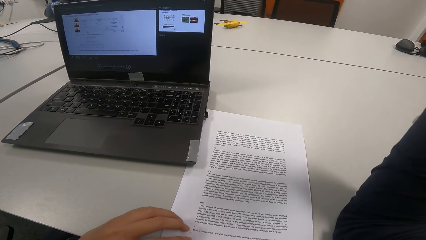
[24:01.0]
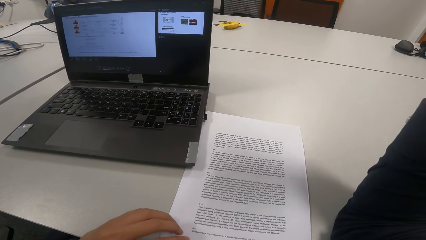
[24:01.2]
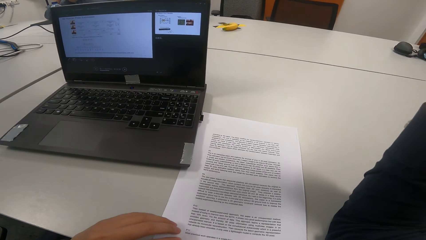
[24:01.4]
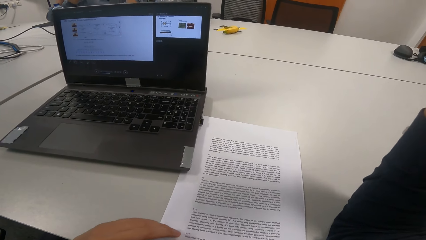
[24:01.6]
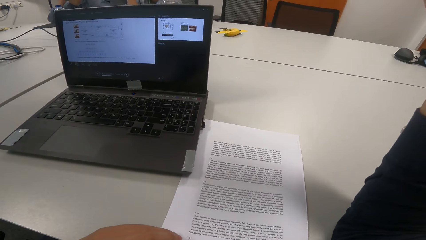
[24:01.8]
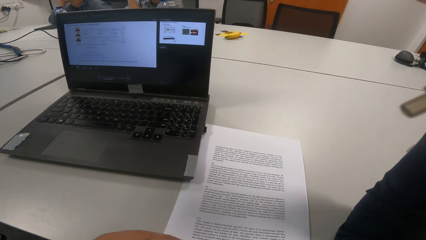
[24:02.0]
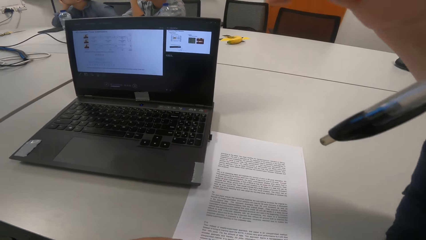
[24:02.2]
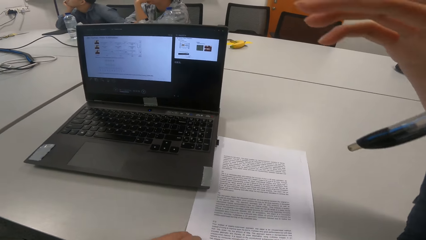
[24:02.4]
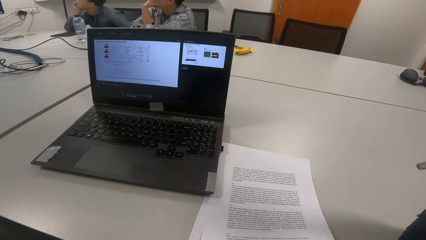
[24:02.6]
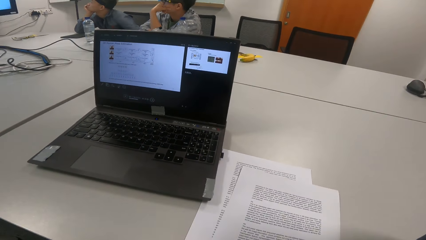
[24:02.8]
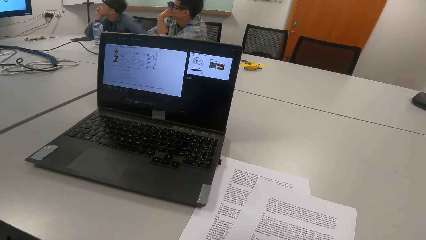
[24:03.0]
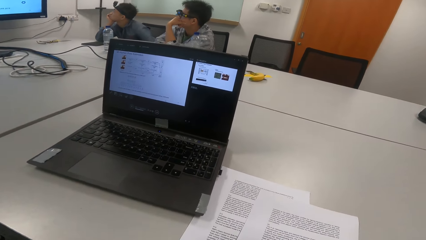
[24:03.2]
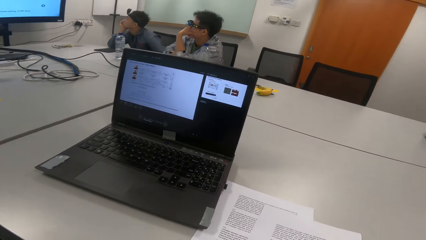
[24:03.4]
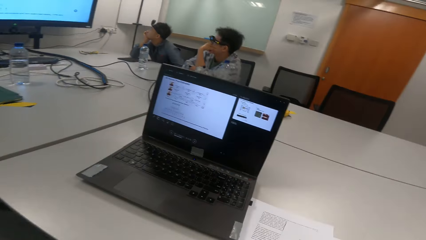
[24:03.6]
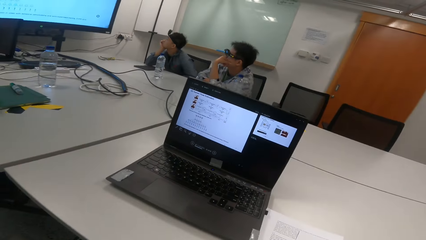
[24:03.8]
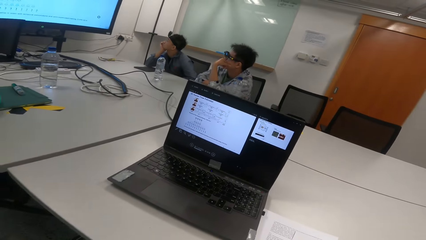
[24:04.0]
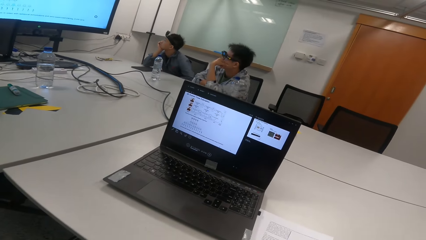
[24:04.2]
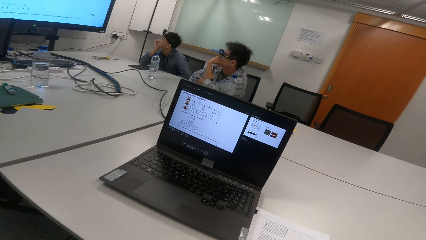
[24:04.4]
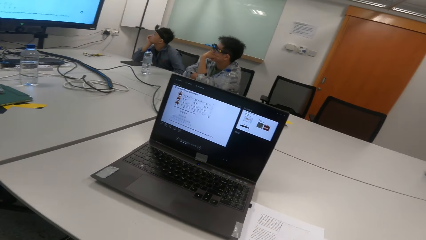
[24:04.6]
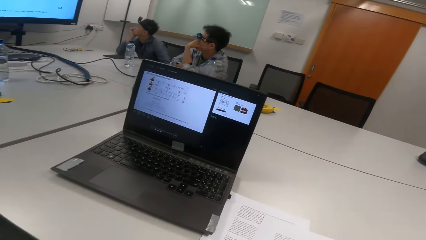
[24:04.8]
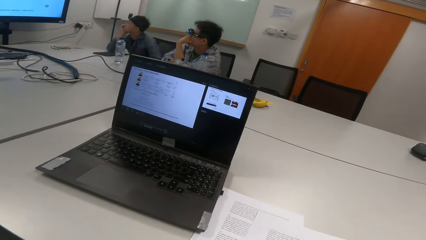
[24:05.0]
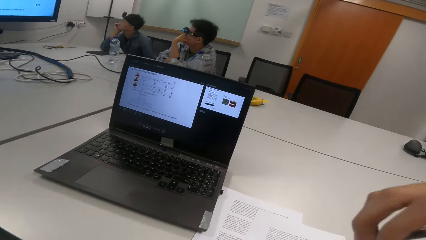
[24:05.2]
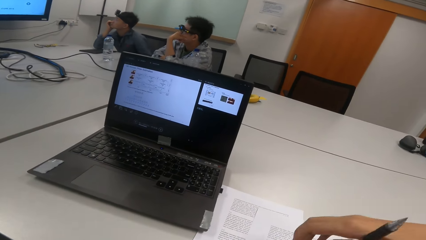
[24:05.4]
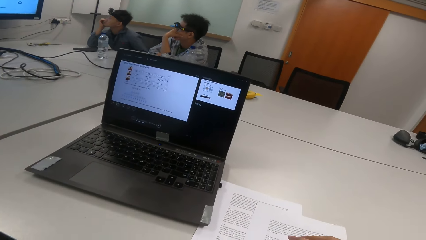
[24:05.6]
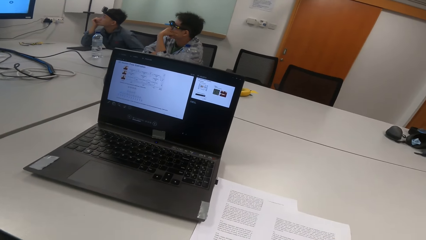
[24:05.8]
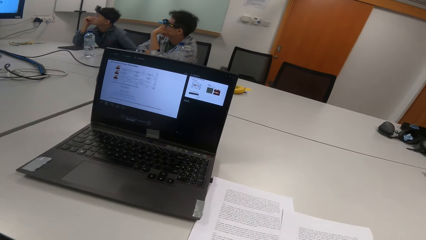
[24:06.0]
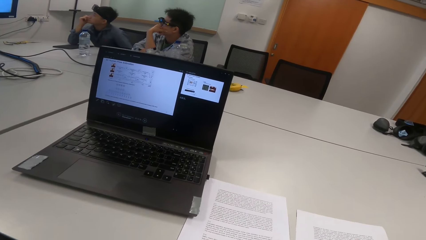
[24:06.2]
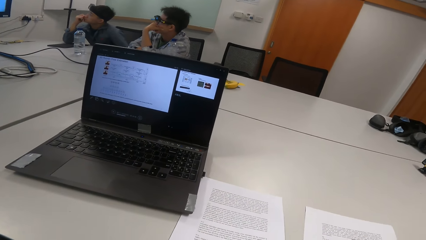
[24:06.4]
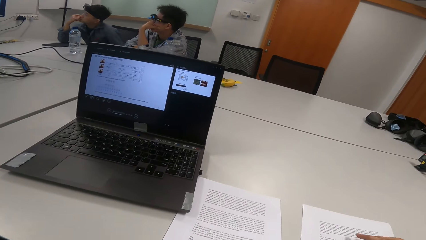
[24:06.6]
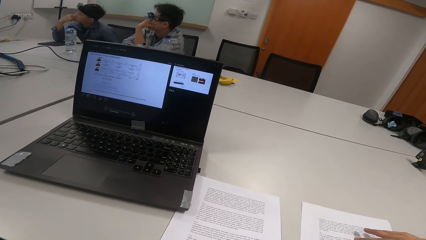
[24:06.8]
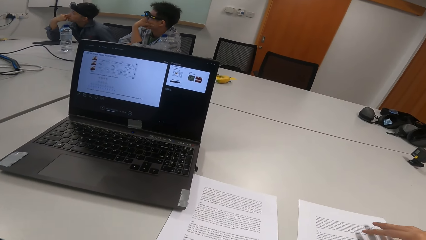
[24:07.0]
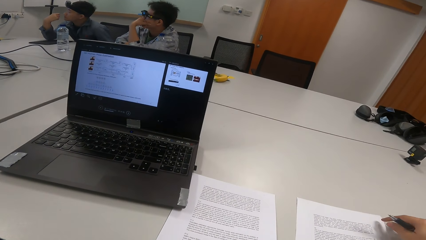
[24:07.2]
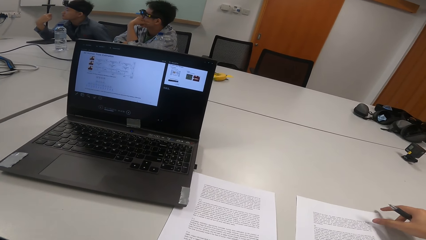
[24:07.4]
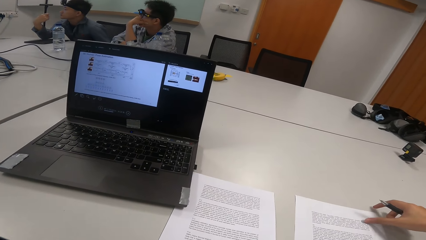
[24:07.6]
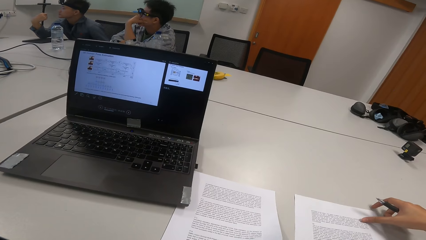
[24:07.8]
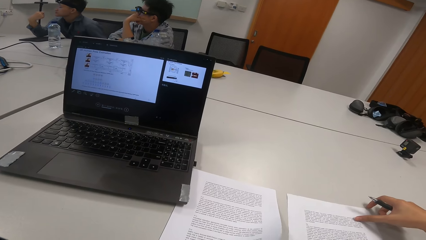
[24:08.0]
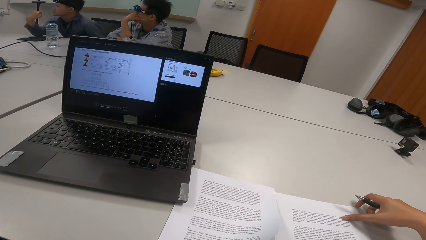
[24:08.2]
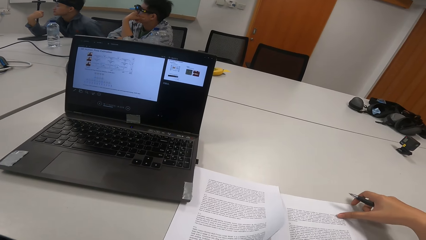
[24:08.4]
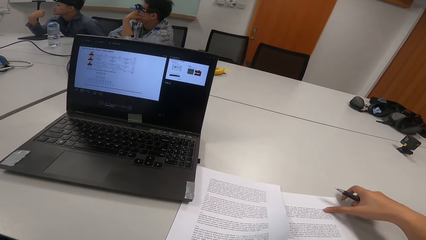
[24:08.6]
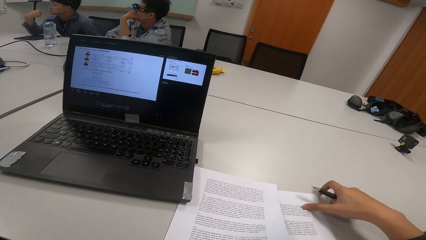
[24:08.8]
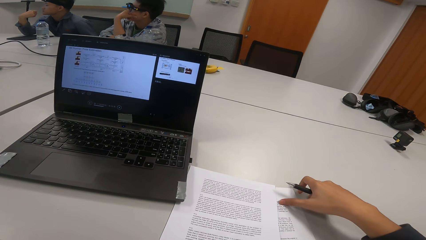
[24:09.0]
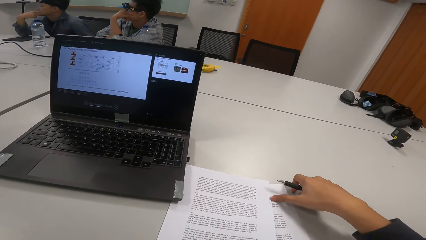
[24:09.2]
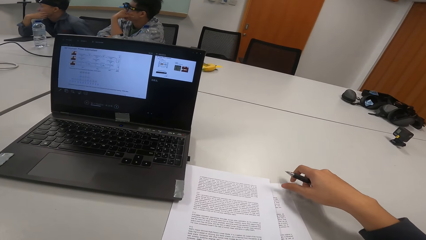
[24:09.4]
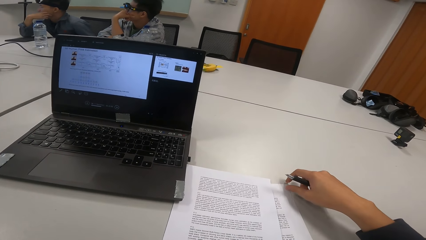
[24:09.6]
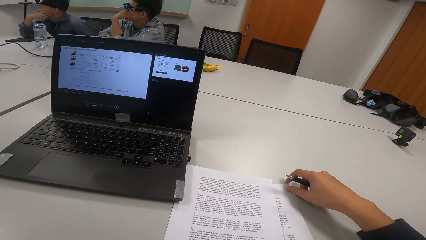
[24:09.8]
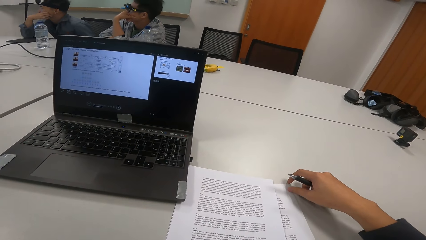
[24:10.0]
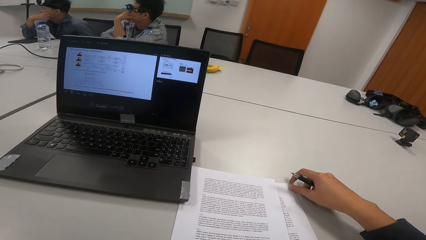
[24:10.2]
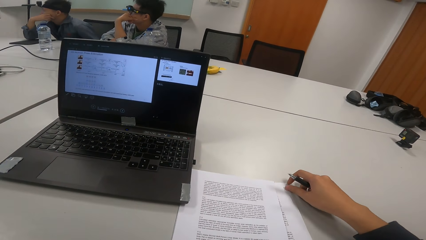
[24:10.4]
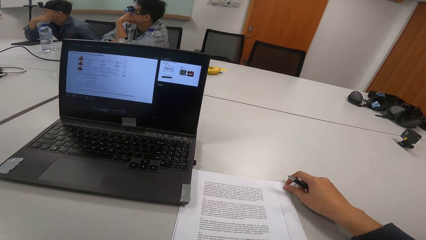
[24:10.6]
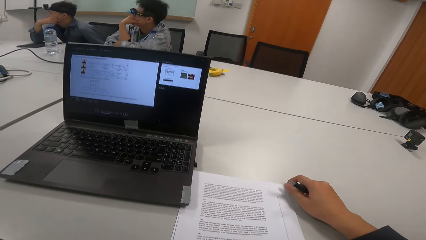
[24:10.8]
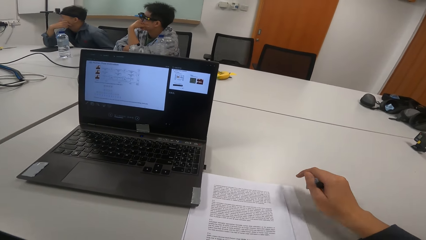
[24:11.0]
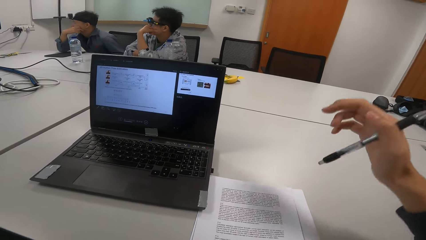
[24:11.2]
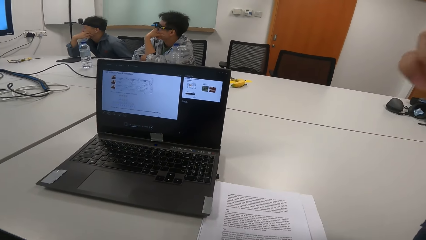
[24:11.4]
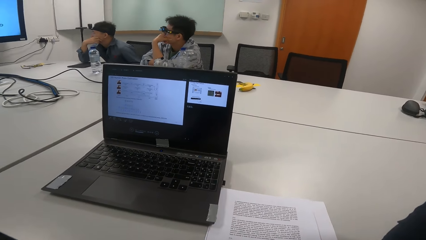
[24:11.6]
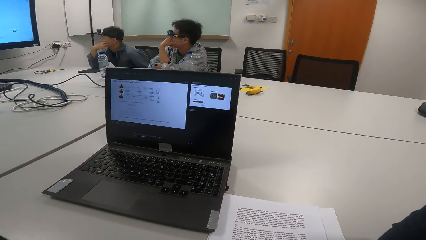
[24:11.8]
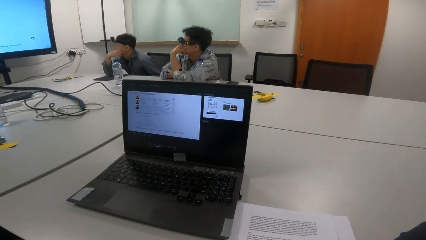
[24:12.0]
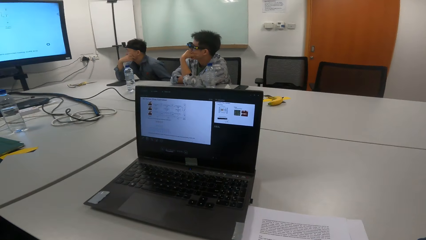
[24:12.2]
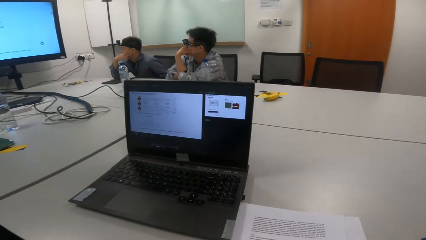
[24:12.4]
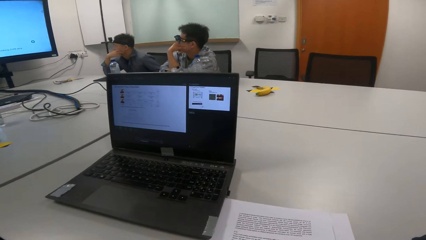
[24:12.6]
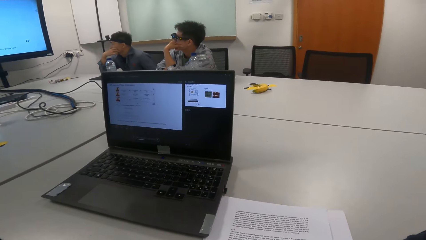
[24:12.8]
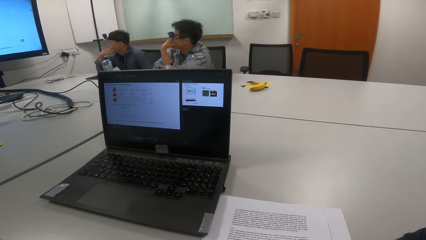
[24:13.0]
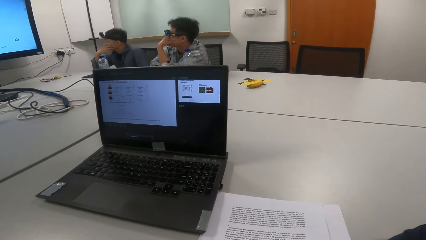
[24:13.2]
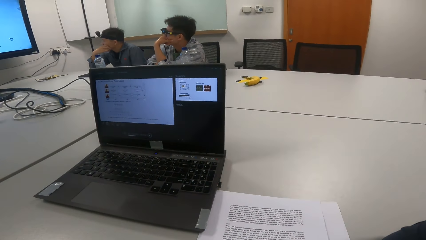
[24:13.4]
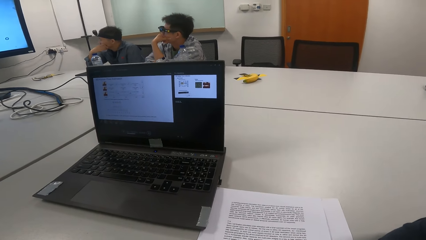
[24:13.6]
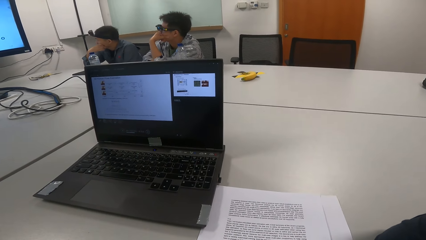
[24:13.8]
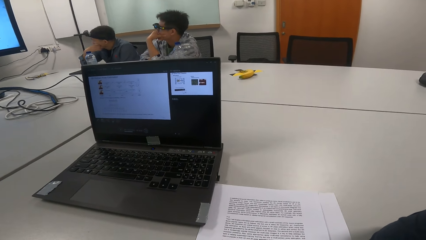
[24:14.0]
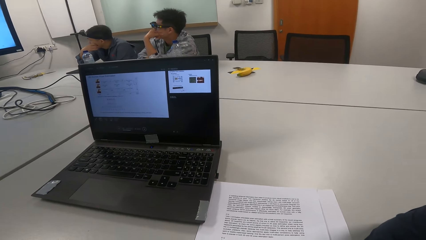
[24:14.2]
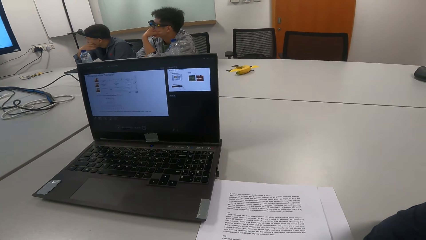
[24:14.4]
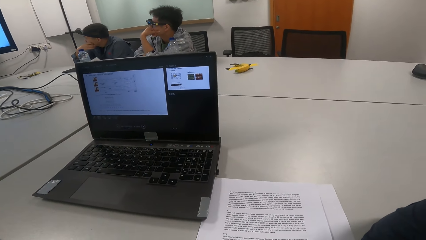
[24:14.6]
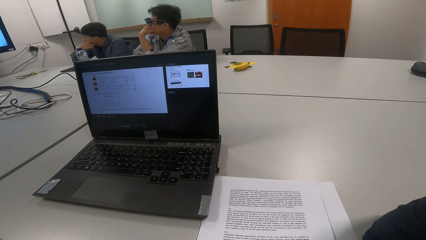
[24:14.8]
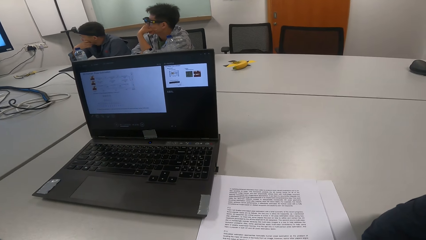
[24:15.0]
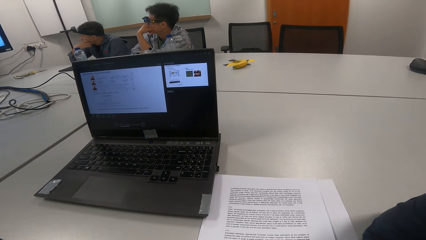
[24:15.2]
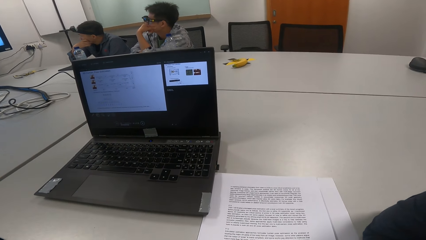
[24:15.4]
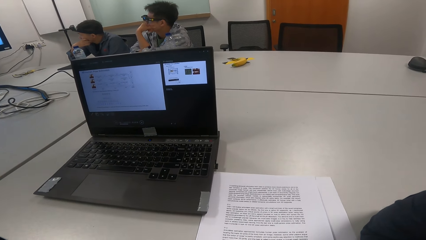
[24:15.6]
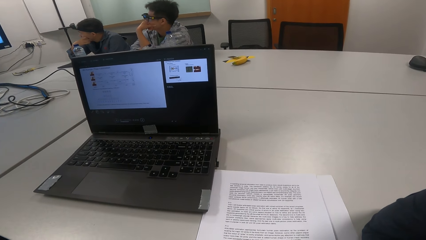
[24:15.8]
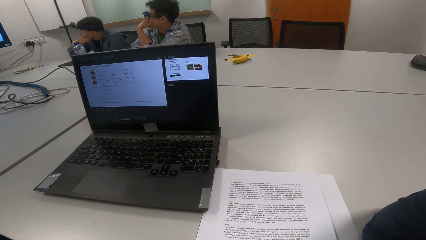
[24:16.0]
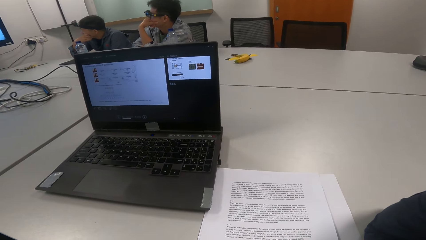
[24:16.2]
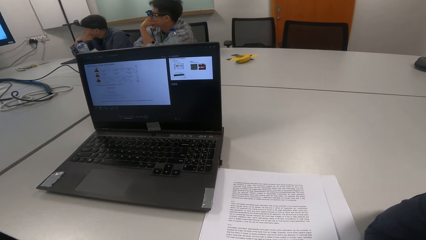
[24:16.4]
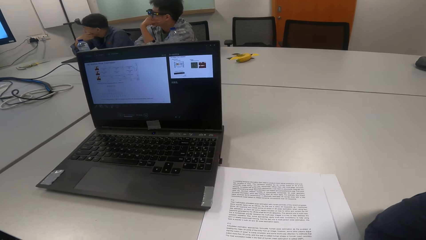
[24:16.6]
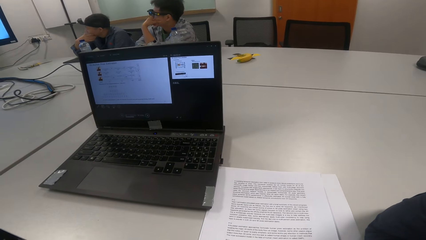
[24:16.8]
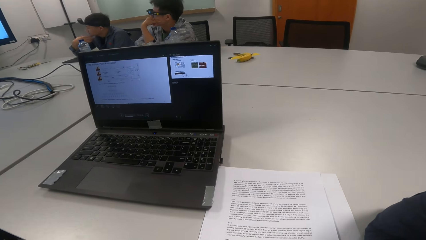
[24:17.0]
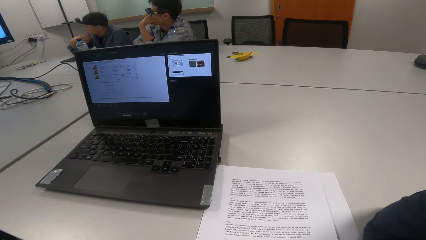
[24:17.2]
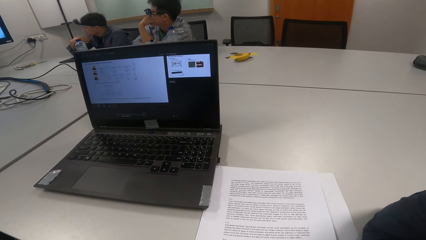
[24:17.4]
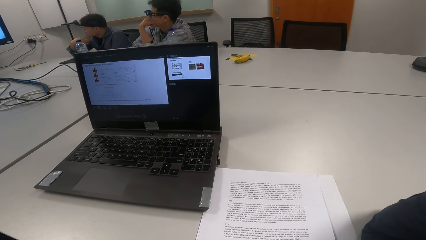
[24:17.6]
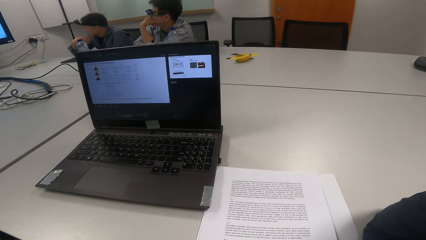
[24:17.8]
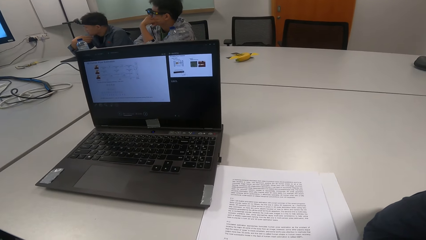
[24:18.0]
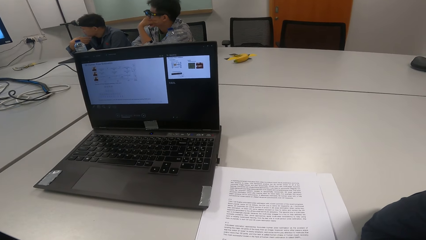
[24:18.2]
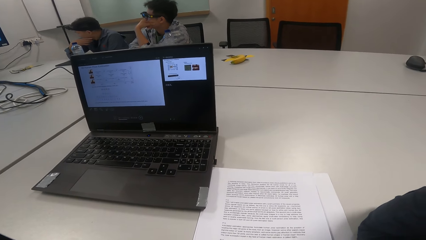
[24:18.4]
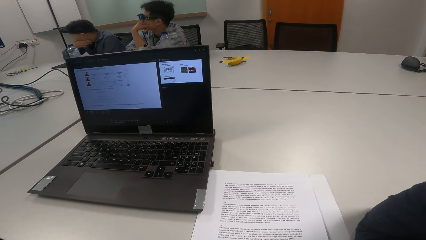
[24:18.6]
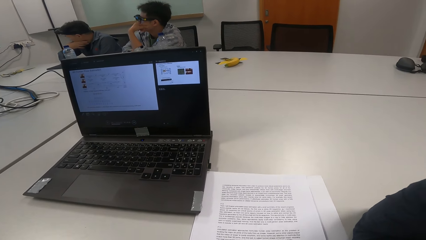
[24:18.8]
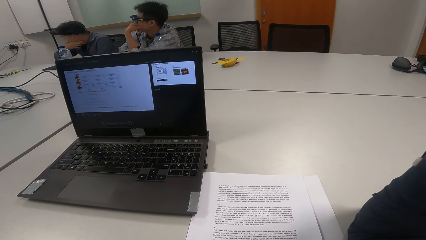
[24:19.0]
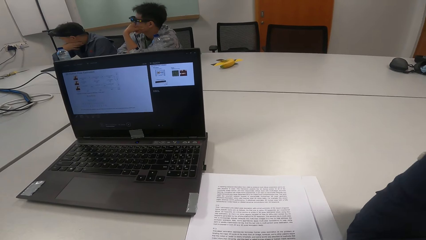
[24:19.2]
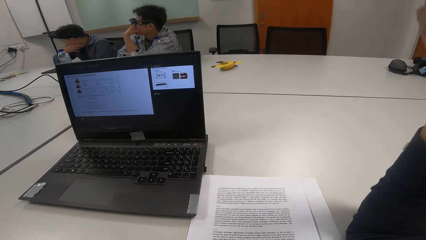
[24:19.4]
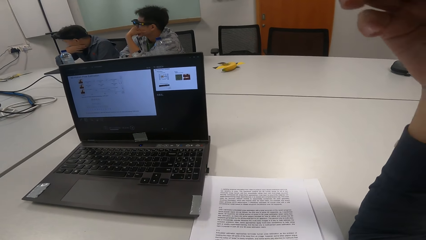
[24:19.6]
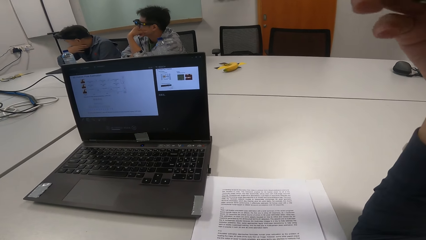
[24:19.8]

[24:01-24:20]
The camera wearer holds a pen and moves a paper on the table. They pull the paper. They align and move the paper on the table. They raise a hand up.
